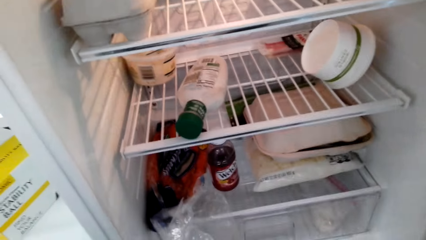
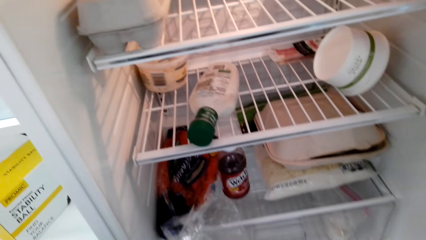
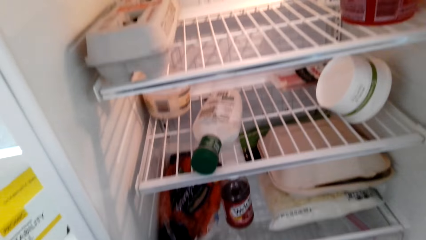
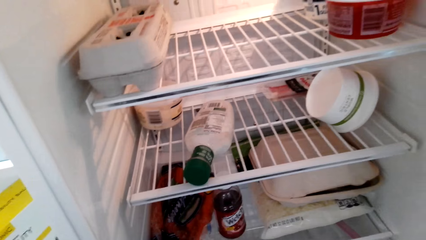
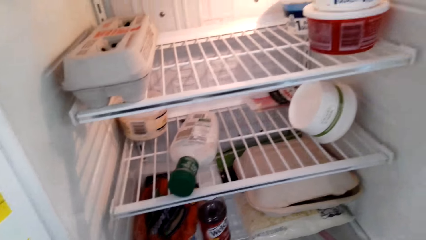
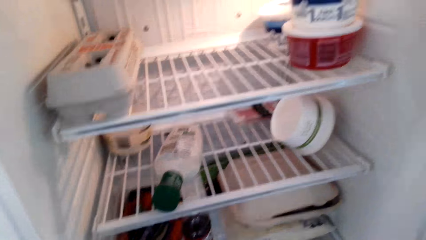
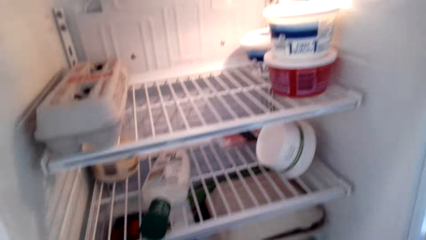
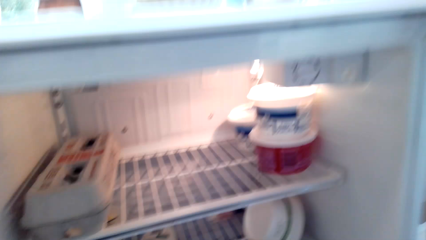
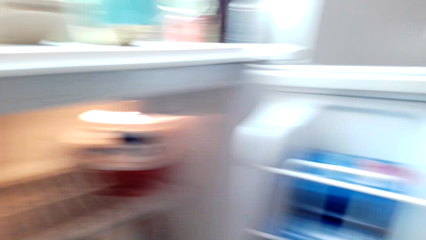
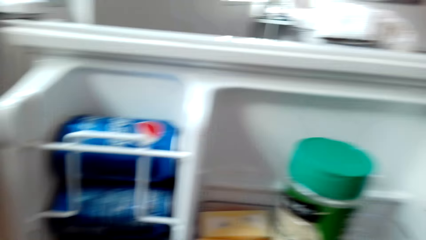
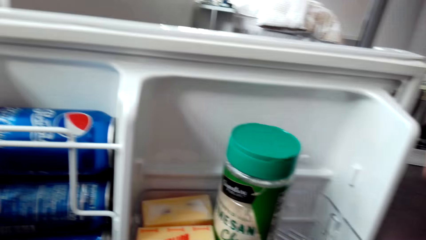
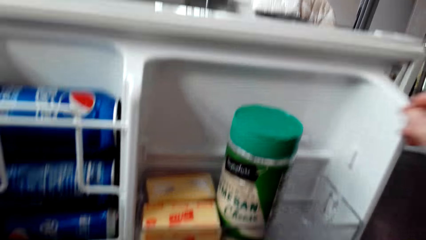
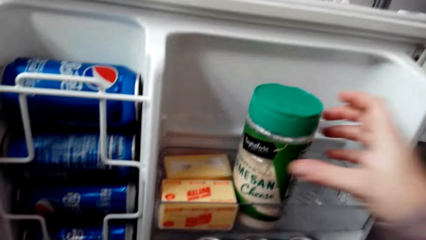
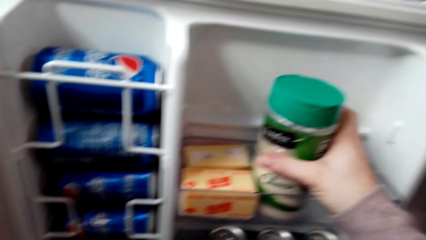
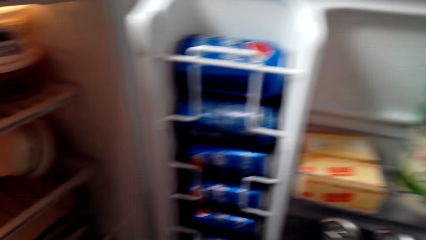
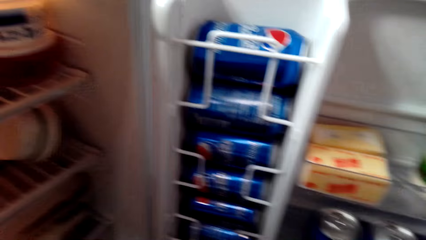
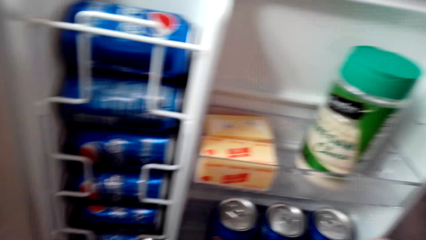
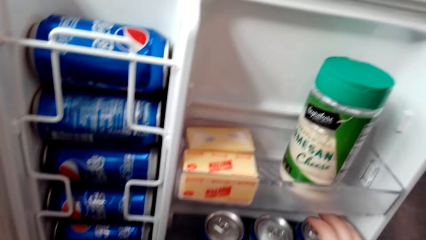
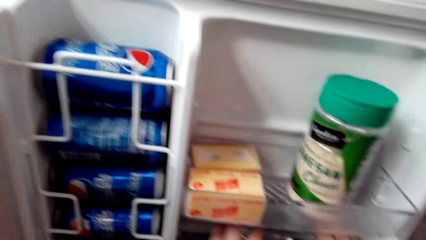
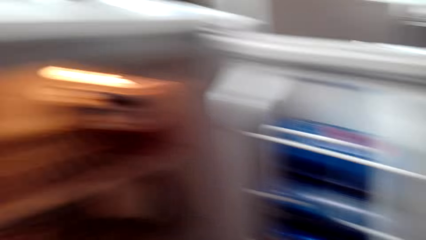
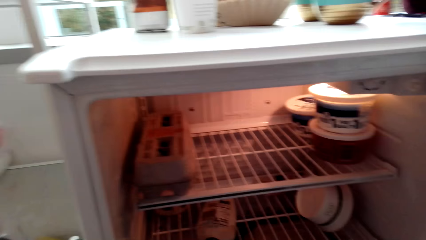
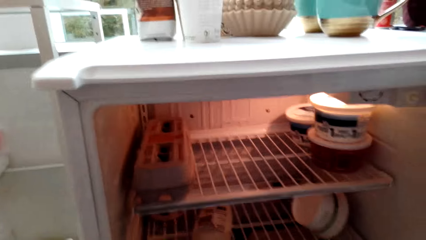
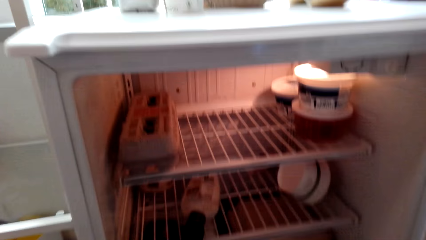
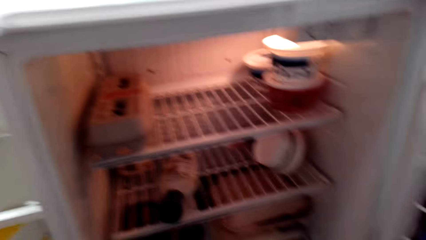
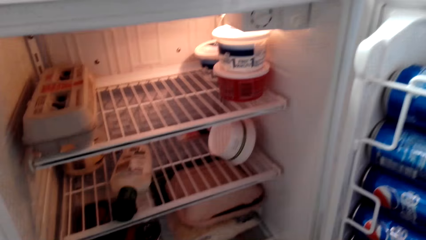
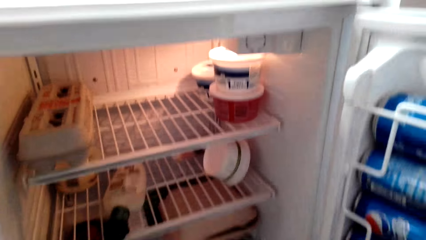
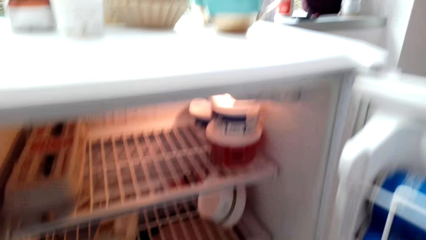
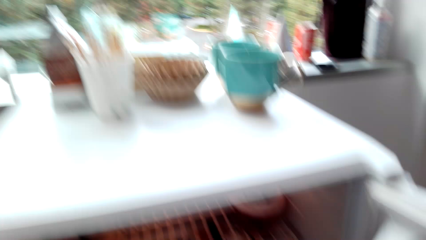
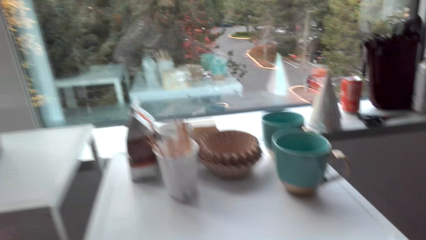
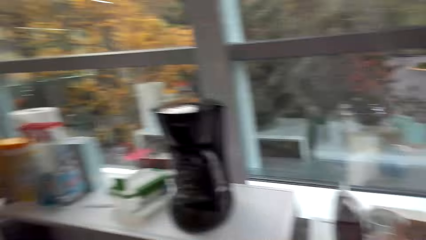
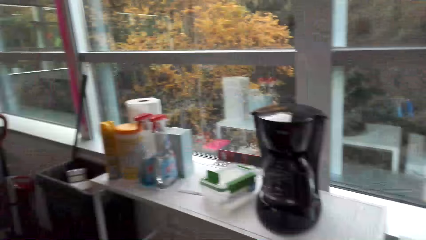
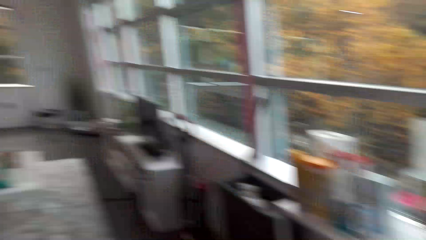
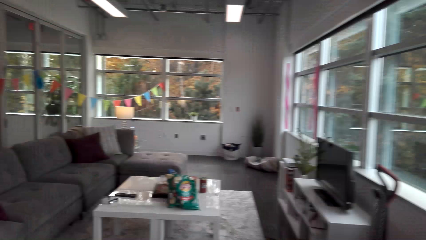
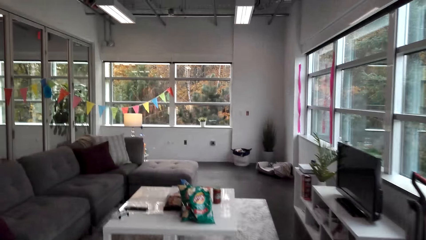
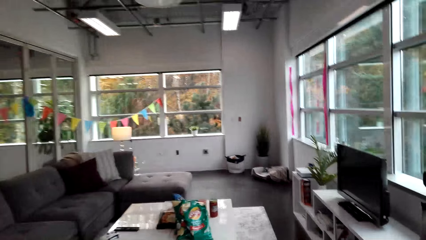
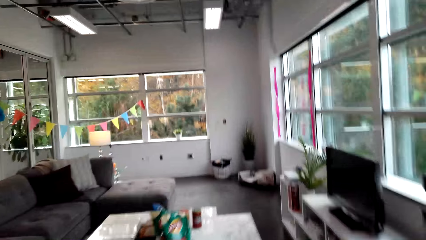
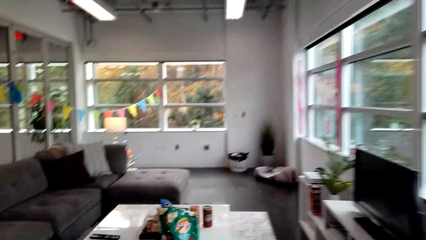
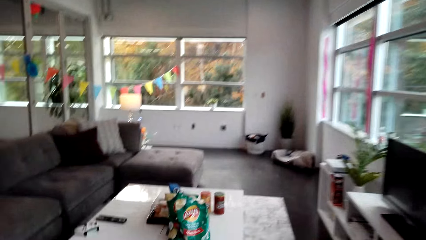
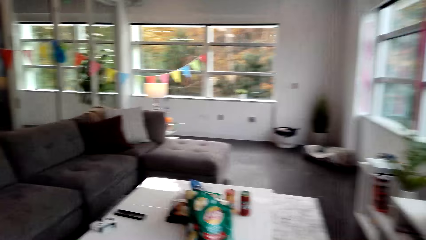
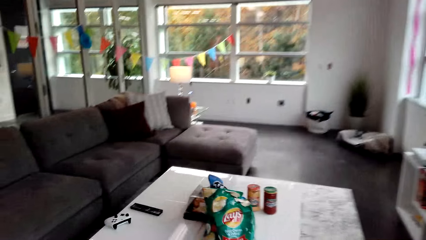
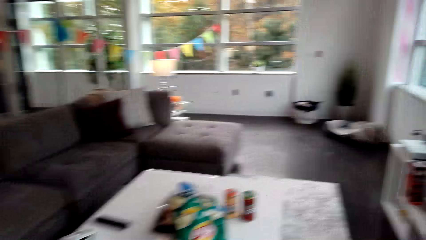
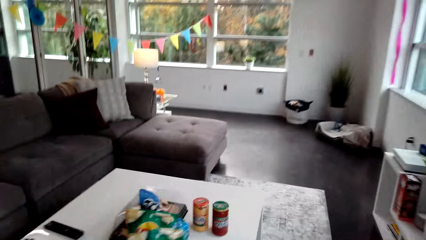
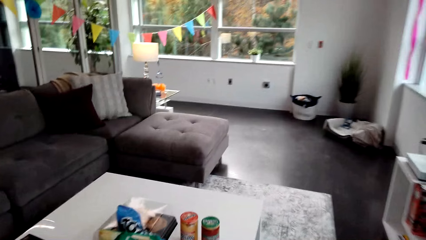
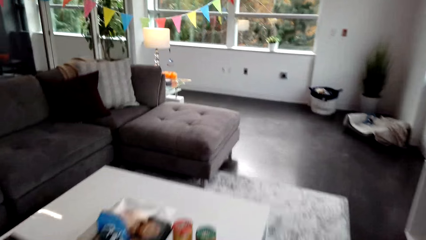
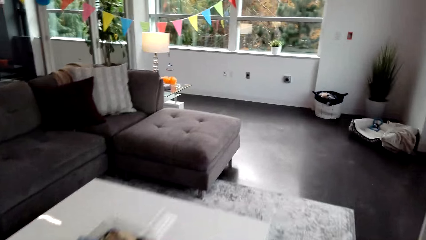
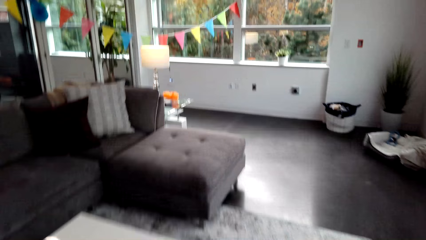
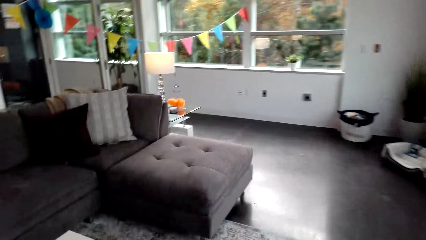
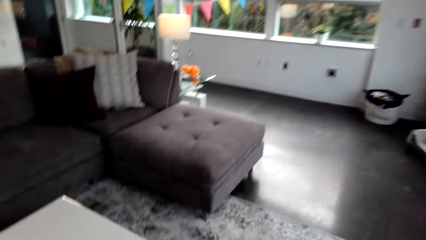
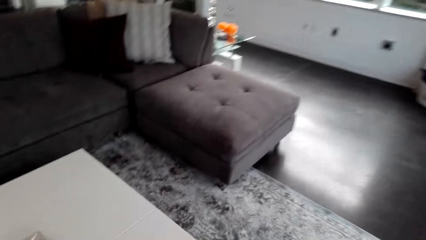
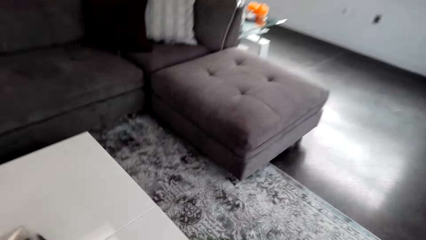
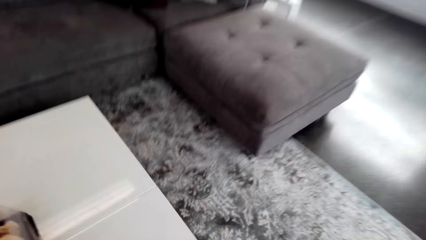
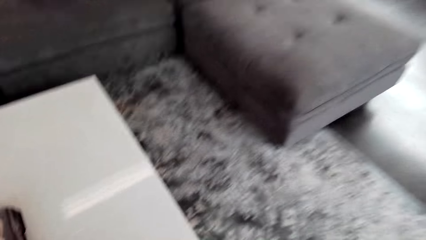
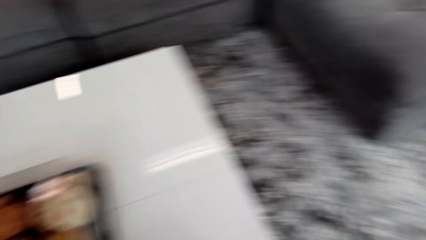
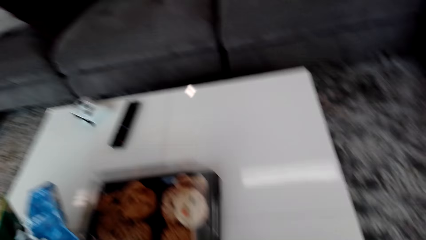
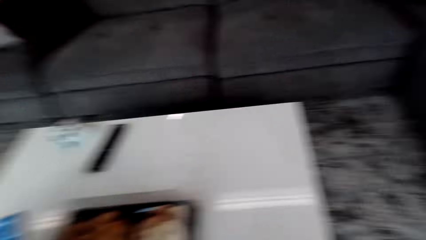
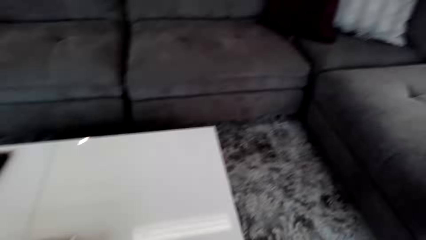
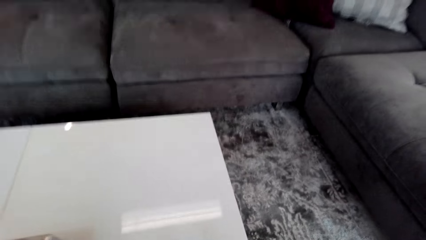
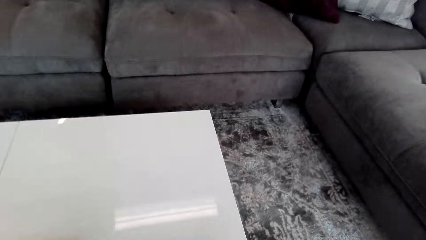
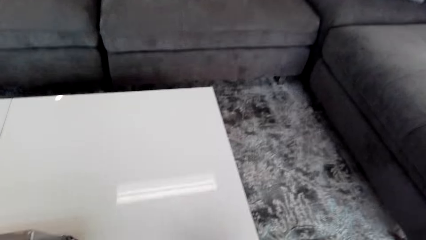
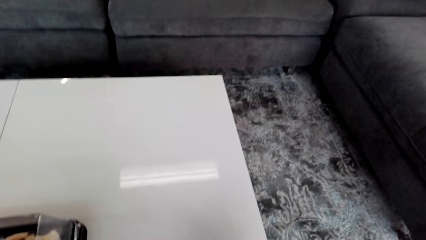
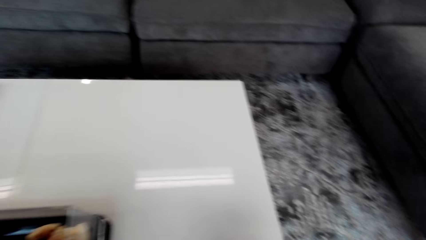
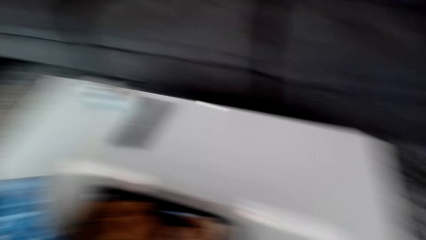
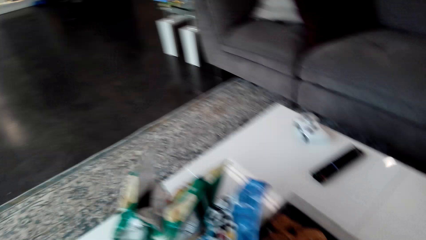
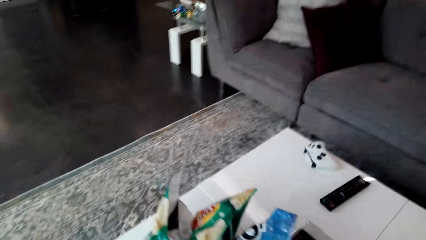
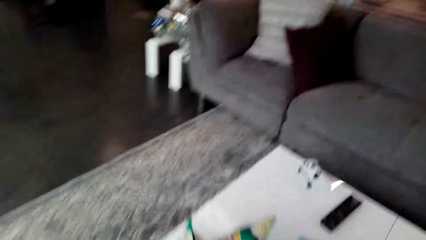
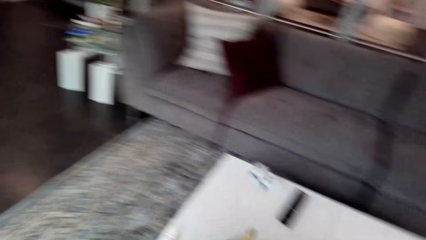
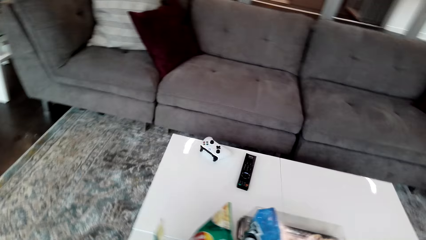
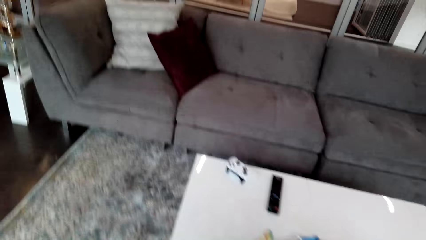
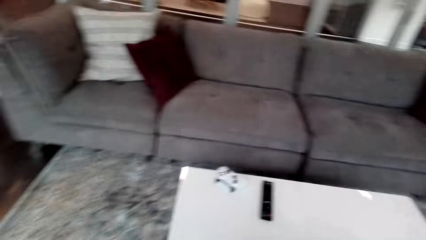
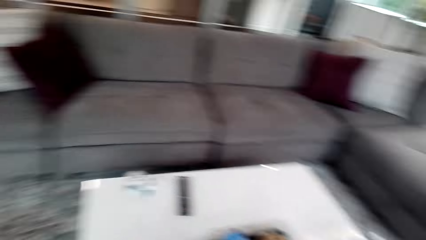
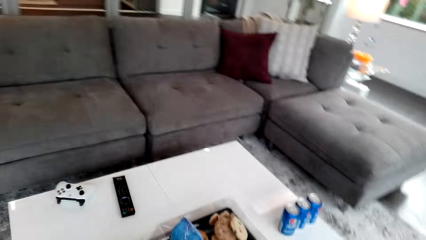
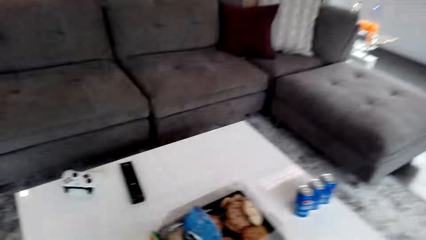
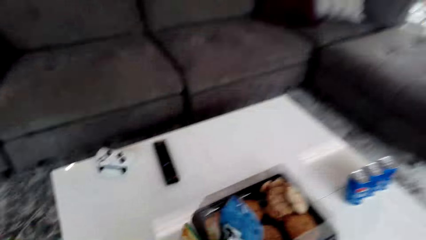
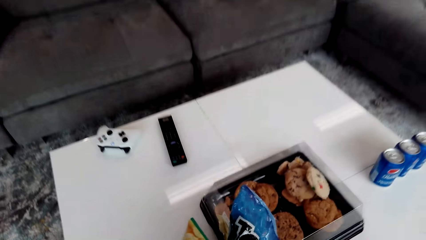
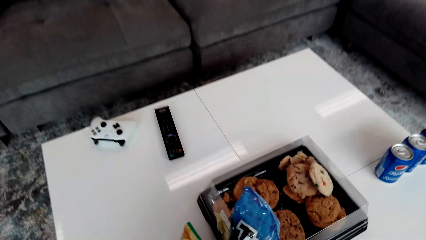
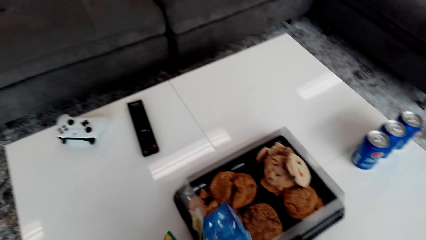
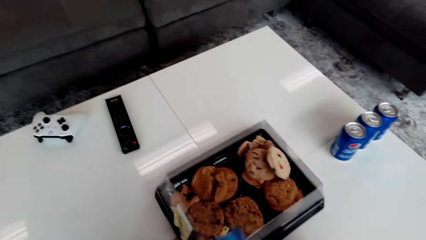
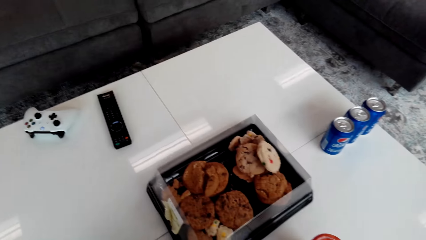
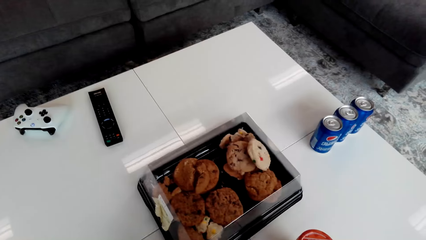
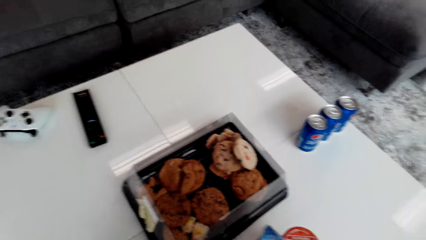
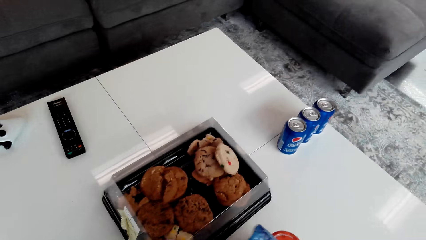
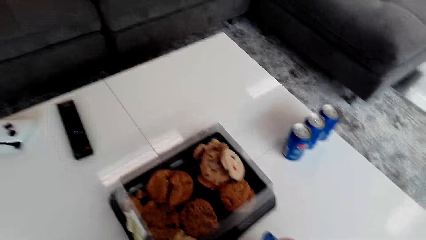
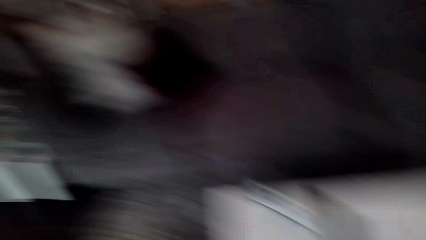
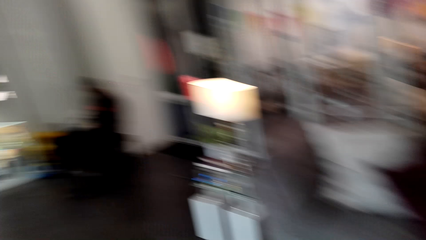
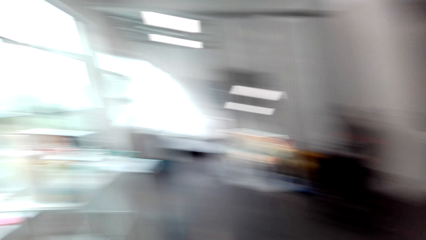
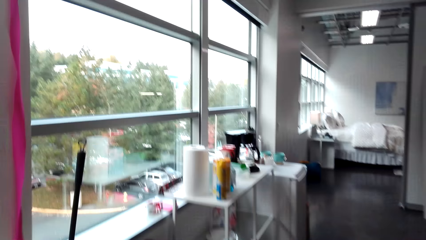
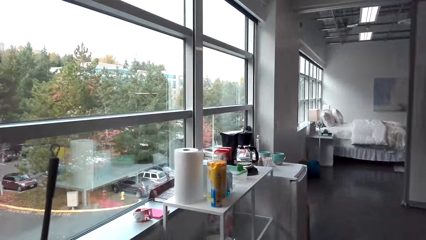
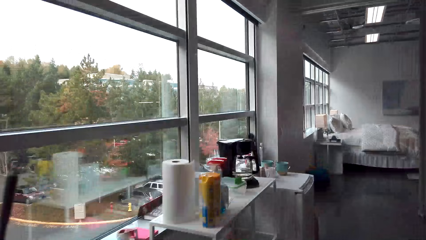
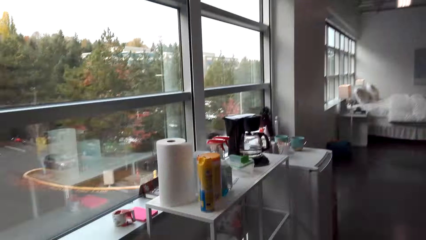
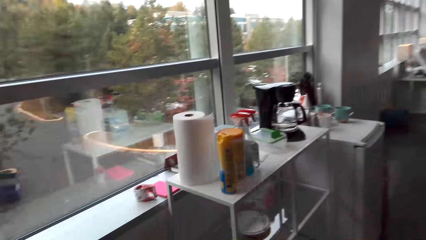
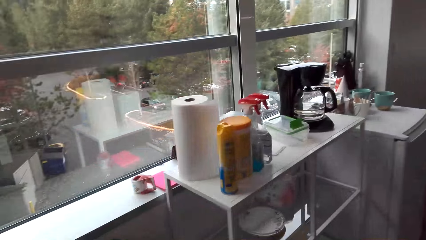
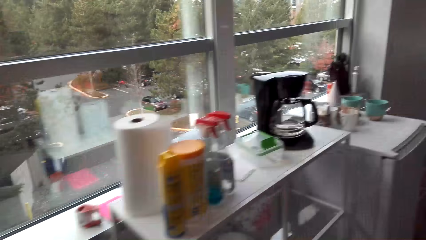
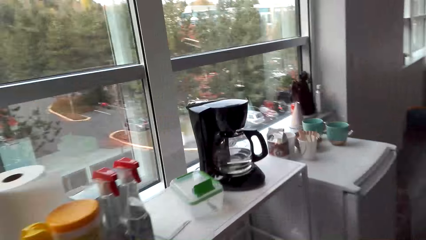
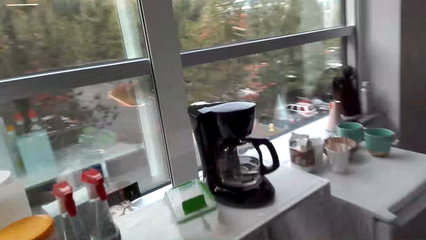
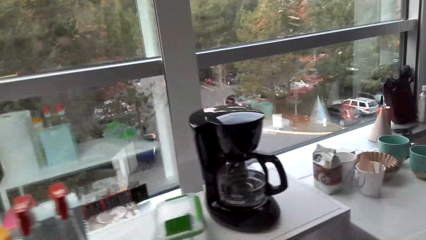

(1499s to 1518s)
The camera wearer picks a bottle of honey or tin of cheese from the fridge. They move around the house. They put the bottle of honey on the table. They pick a packet of something from the table. They move around the house.
